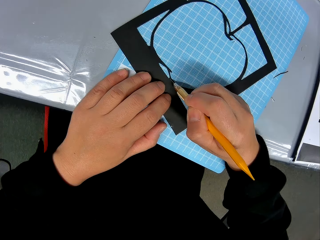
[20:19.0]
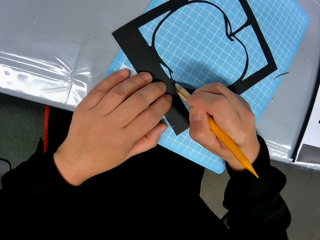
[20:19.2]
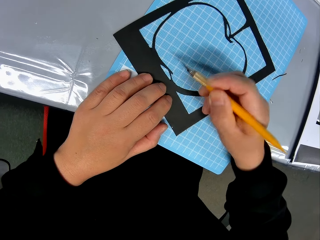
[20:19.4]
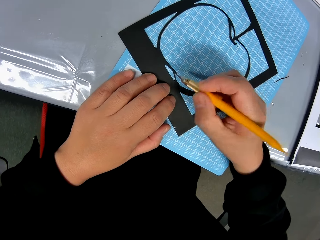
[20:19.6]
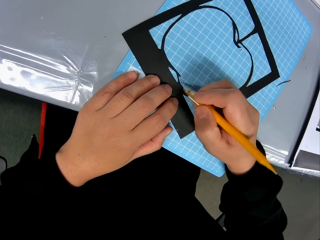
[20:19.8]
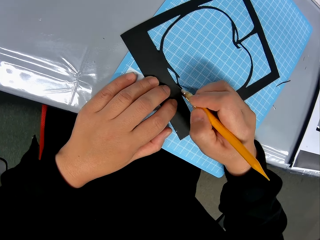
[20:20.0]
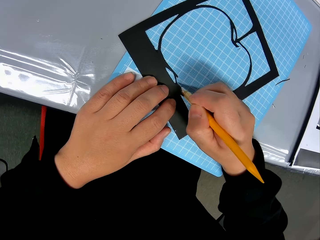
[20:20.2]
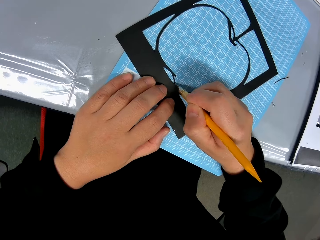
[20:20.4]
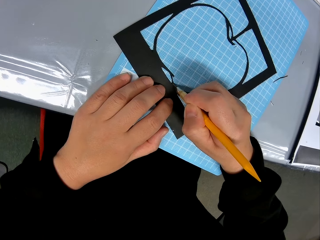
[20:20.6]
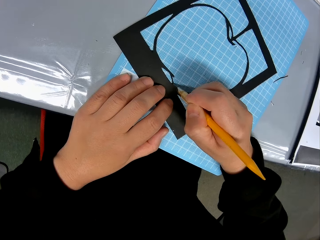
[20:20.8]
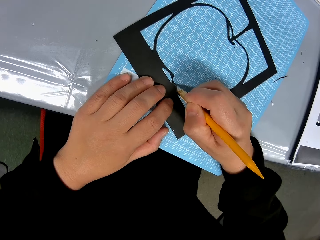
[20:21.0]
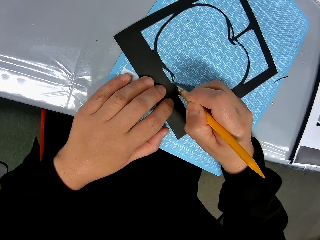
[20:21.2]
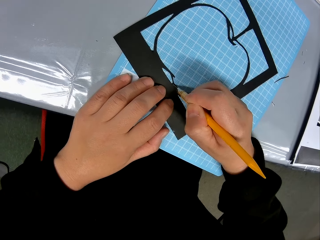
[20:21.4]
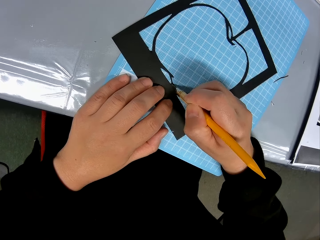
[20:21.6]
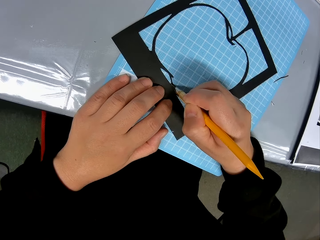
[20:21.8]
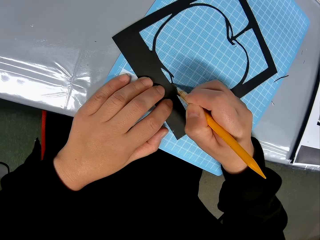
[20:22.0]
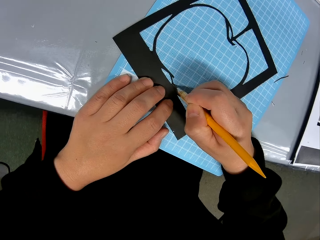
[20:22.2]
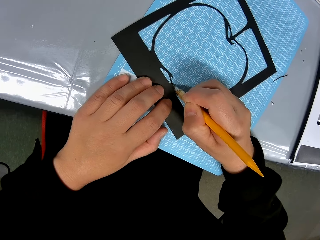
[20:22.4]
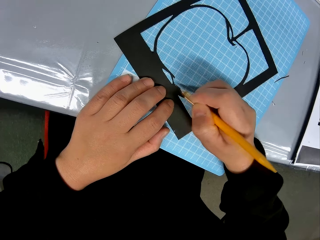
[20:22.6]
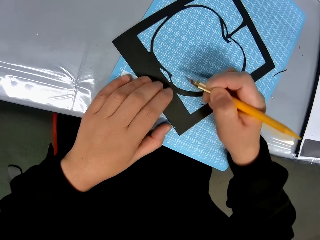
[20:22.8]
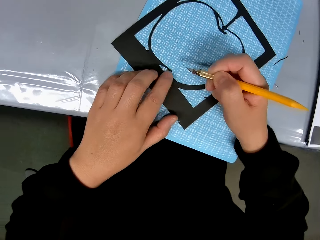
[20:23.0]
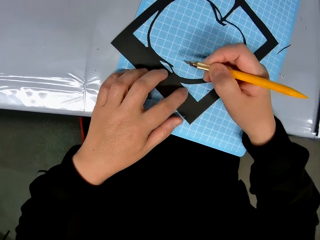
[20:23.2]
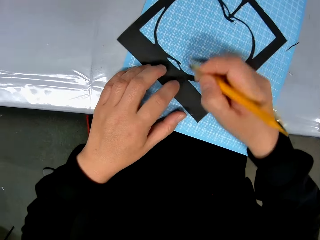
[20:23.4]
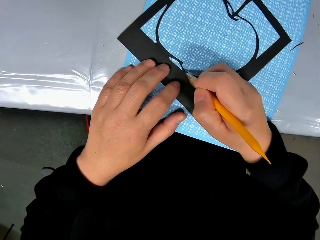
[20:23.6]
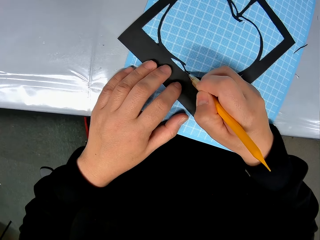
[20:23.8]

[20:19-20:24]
The camera wearer cuts the craft sheet with the cutting stencil on the self healing cutting mat.

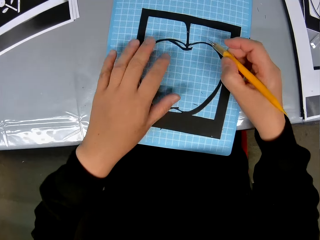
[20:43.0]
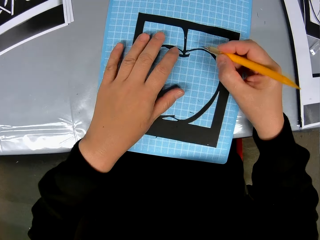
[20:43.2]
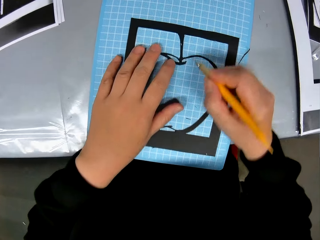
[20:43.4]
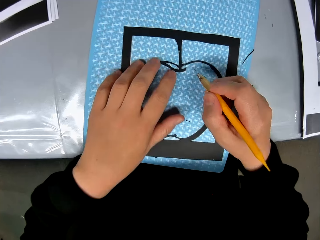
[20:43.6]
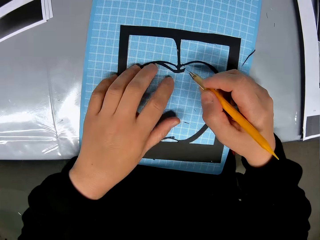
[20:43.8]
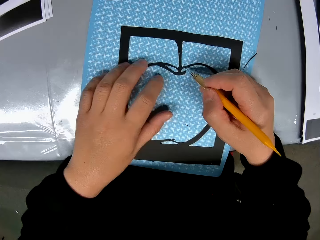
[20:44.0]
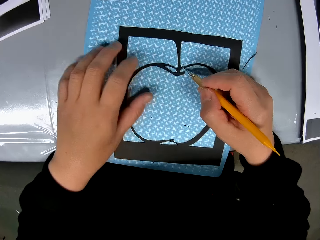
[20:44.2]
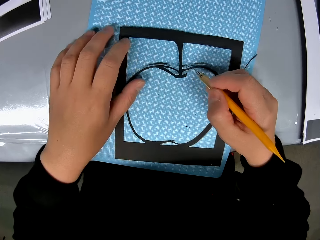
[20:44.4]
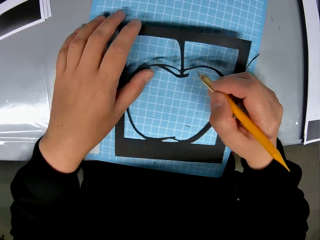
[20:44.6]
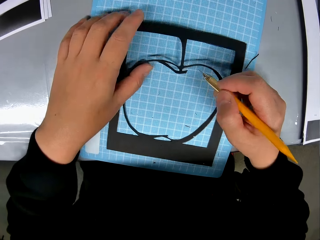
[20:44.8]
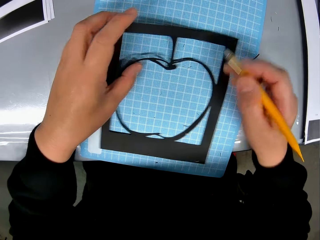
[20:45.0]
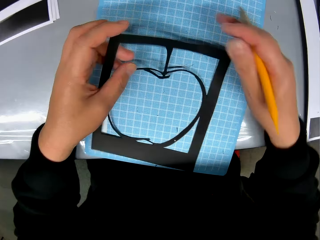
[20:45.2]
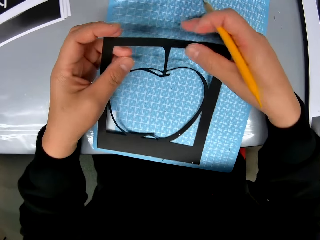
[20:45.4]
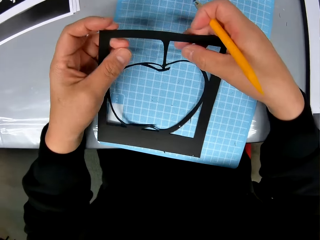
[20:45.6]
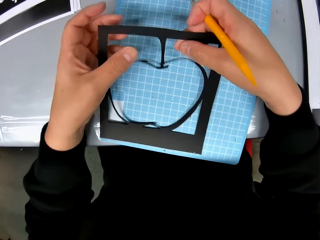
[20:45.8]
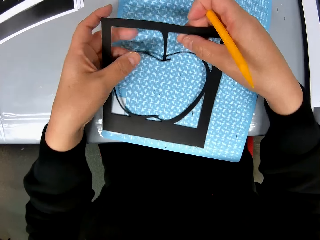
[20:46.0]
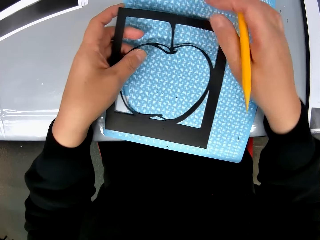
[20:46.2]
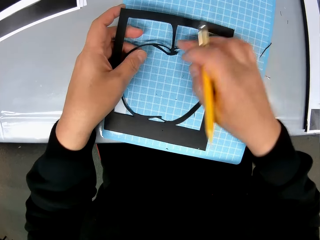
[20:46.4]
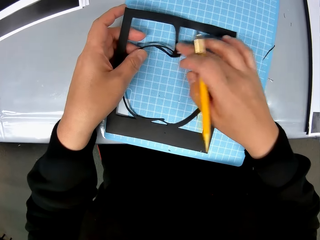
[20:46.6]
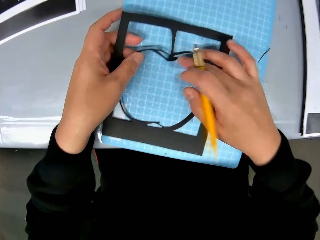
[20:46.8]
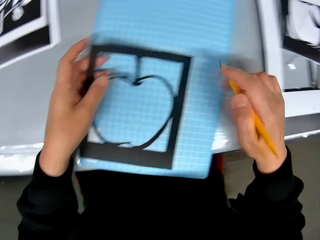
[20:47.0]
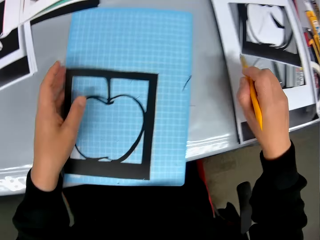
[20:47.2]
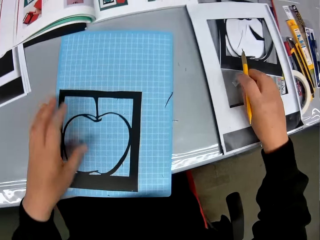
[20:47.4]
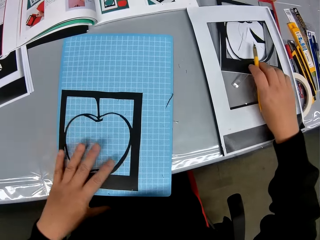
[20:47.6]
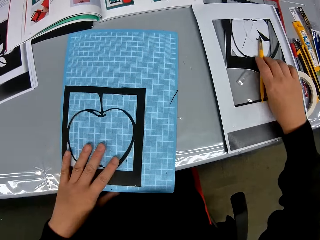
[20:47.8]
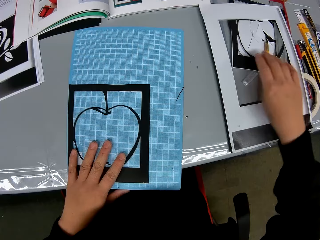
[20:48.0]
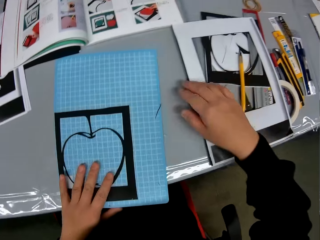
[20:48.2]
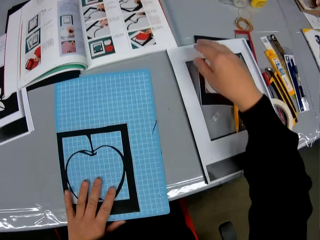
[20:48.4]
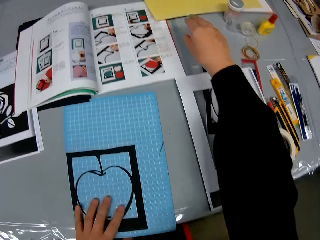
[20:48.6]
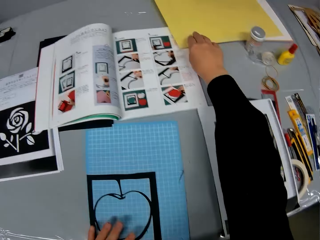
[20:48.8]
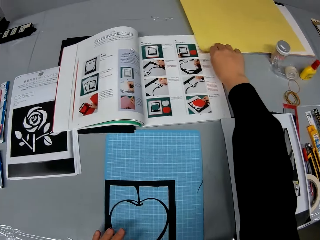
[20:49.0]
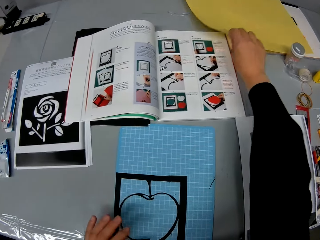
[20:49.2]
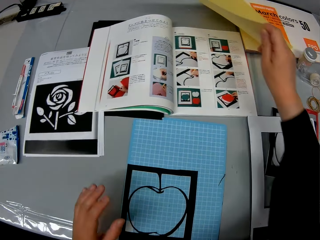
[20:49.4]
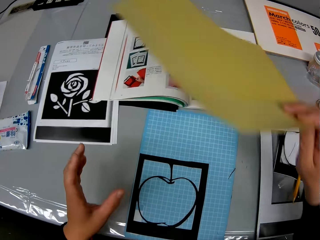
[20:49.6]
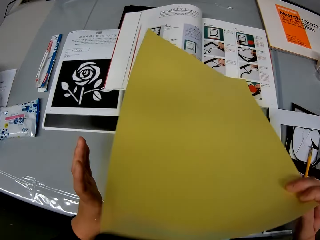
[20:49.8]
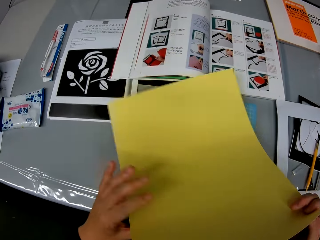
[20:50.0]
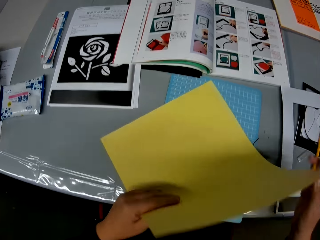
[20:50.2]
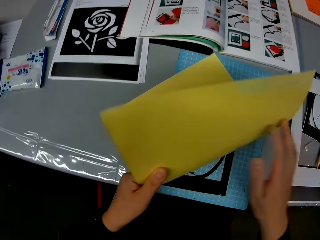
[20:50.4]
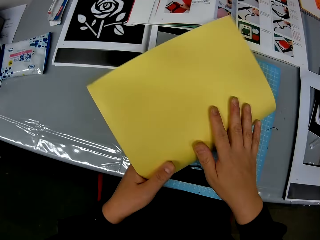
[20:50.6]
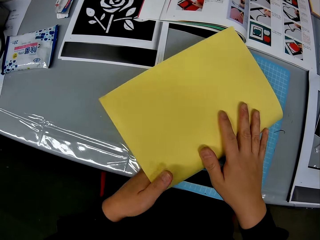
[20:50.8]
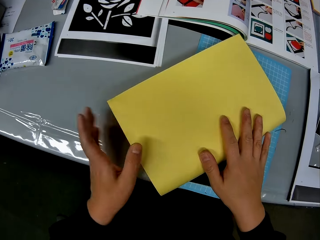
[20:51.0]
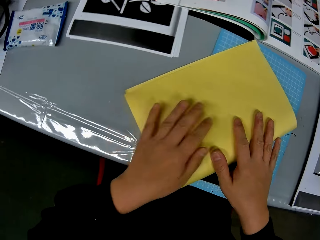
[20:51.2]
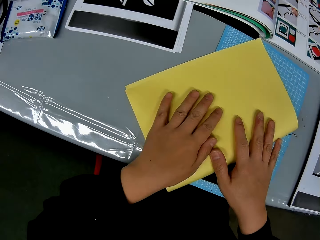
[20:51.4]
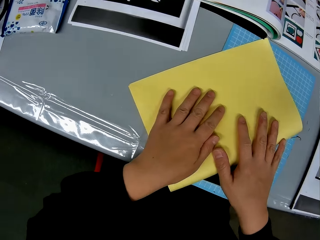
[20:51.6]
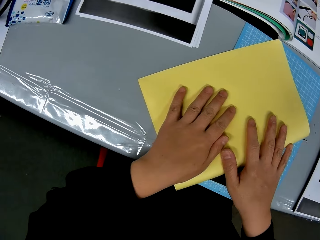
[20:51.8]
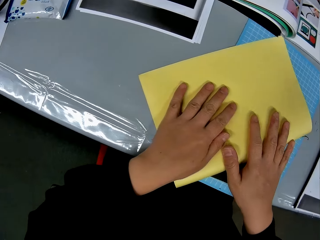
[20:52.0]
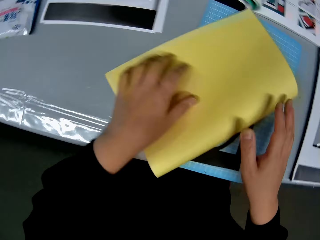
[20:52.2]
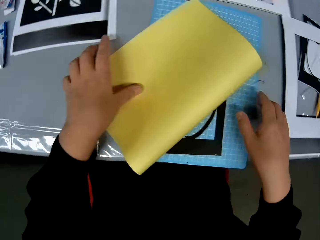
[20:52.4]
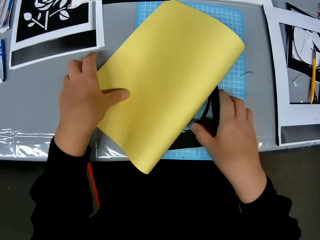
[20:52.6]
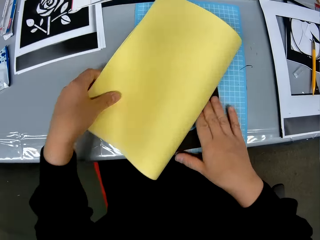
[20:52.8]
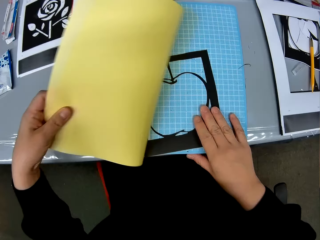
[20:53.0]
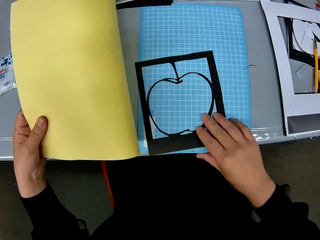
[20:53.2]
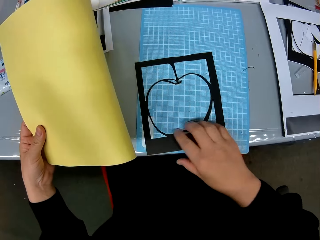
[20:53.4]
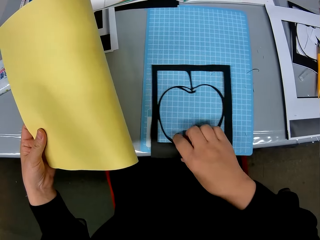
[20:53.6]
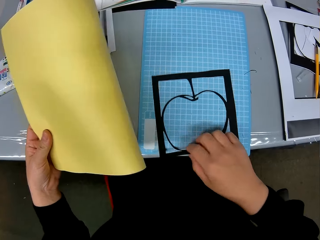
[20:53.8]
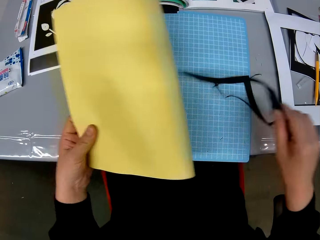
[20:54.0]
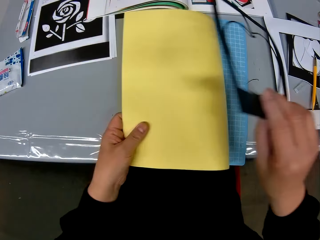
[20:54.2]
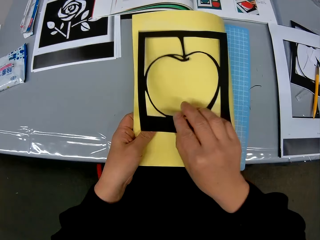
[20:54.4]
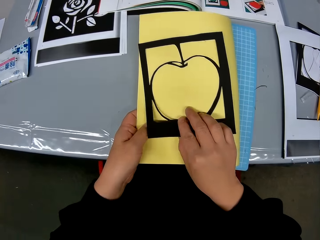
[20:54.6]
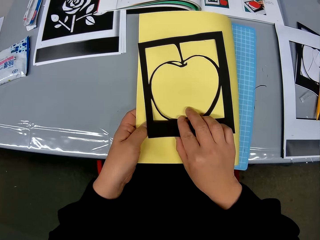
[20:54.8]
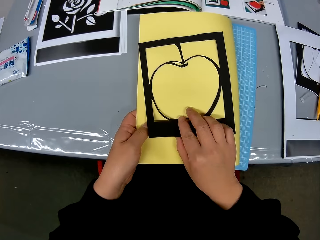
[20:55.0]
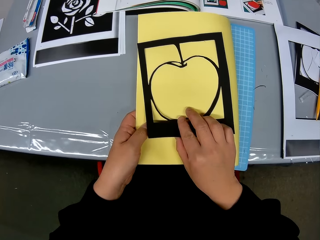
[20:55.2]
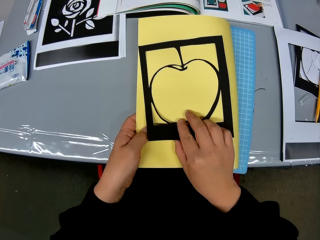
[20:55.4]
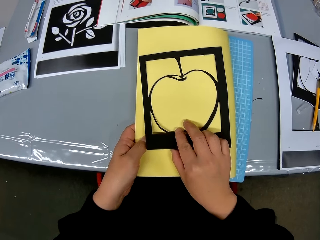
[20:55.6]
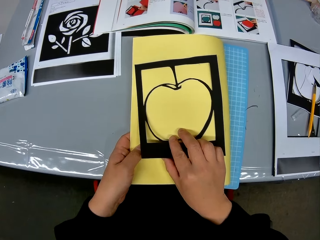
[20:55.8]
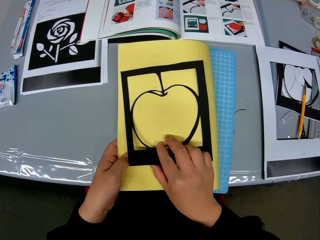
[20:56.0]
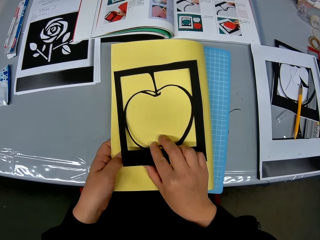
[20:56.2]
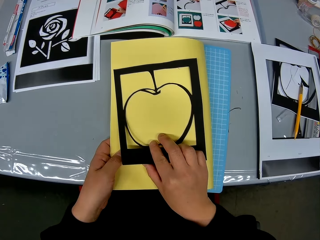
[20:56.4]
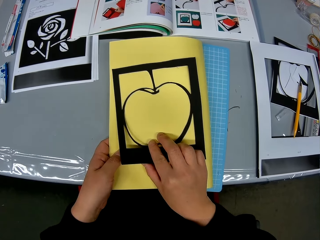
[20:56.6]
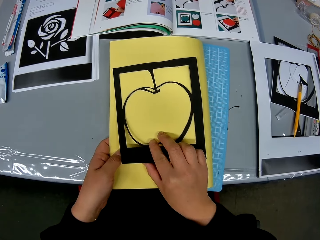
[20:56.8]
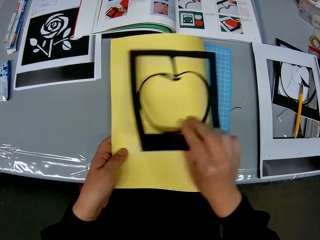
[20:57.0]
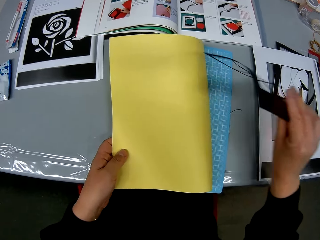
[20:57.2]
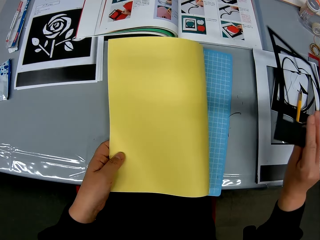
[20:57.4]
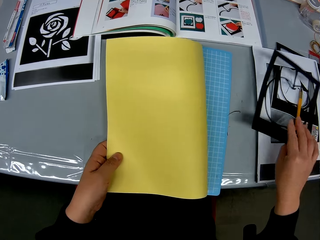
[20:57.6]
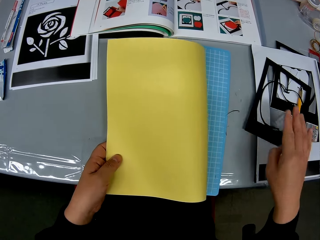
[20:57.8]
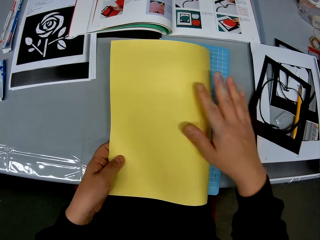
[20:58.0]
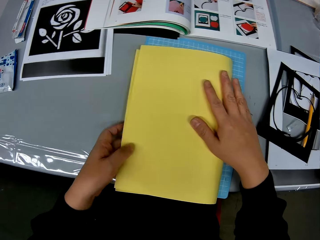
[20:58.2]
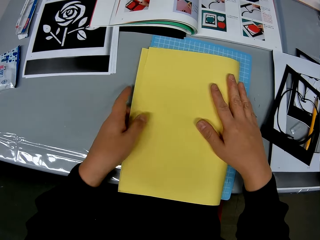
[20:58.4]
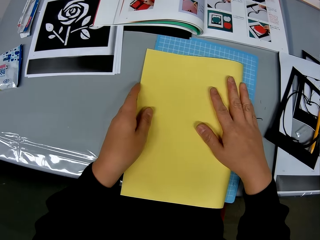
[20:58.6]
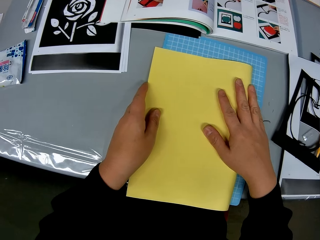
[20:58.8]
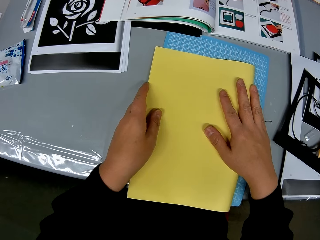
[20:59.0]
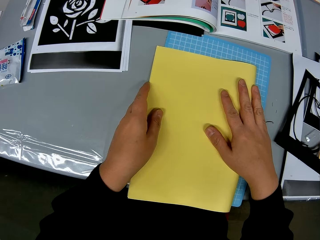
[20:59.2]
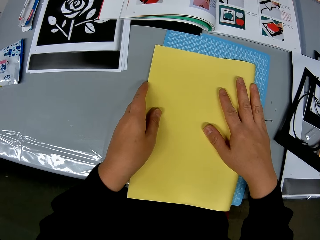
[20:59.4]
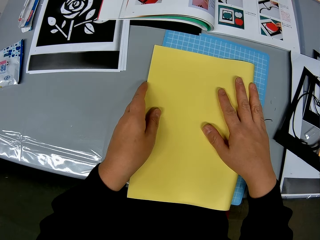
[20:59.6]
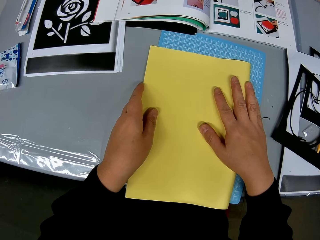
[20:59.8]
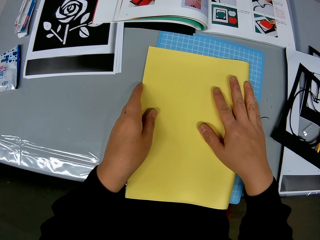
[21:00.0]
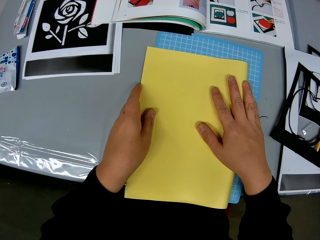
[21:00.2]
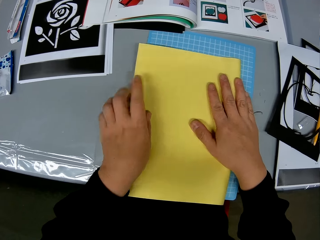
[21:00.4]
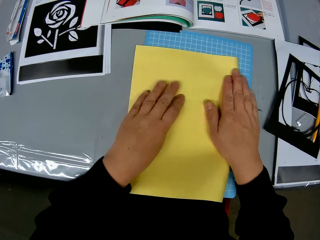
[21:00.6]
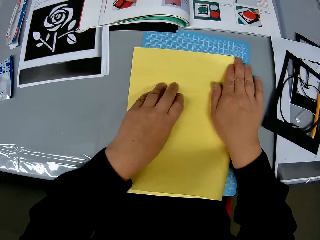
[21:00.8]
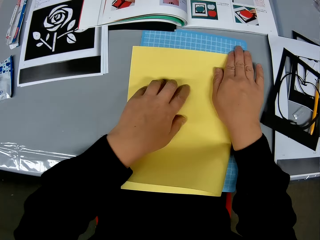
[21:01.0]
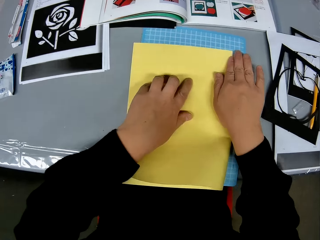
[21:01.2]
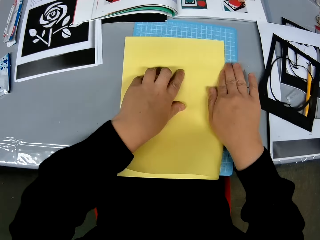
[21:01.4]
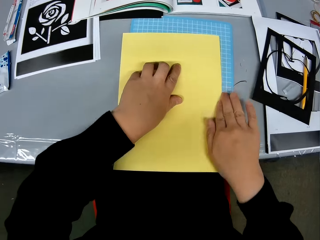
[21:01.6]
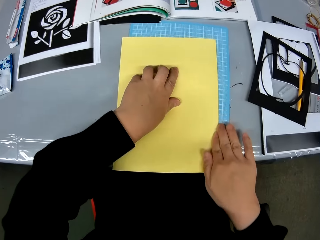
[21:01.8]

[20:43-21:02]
The camera wearer stares at the drawing. They adjust the craft on the self healing cutting mat. They drop the cutting stencil on the craft sheet on the table. They pick up a manila paper or craft sheet from the table. They fold the craft sheet with both hands. They pick up the craft from the self healing cutting mat, place the craft on the craft sheet on the self healing cutting mat, and stare at the drawing. They put the drawing on the table. They adjust the craft sheet on the self healing cutting mat. They fold the manila paper.
